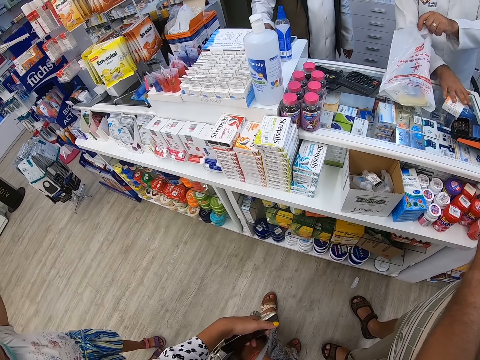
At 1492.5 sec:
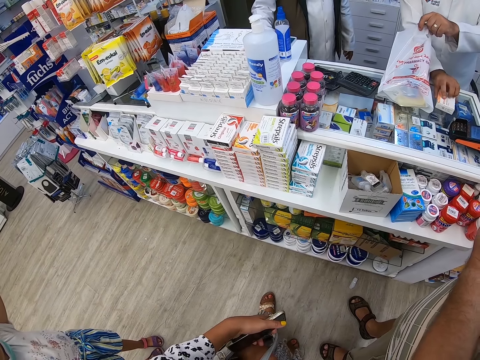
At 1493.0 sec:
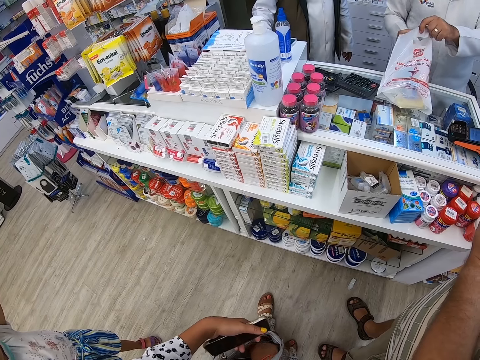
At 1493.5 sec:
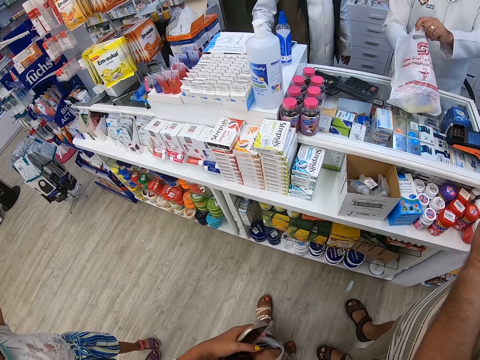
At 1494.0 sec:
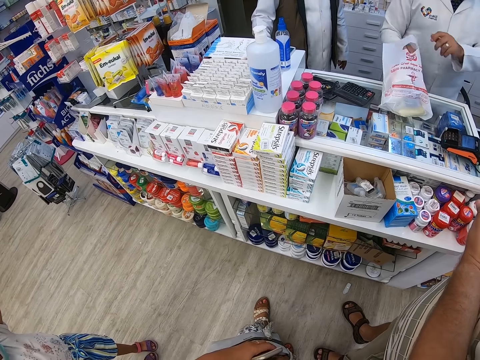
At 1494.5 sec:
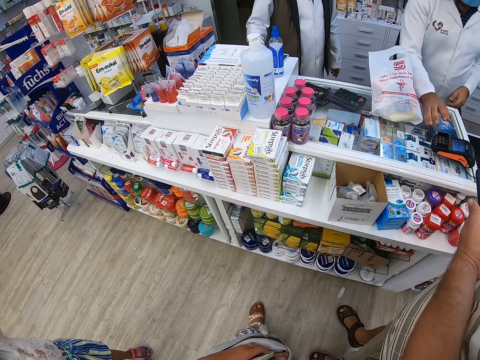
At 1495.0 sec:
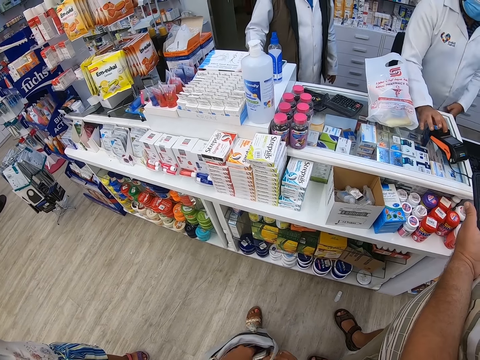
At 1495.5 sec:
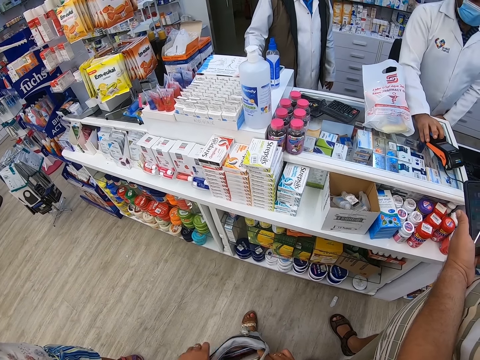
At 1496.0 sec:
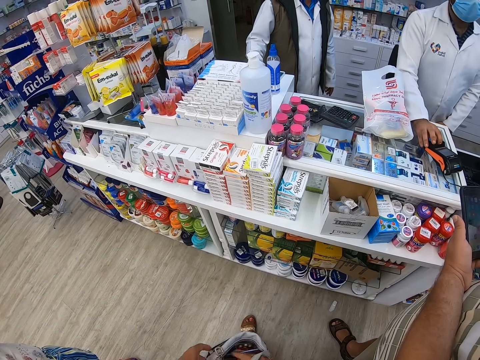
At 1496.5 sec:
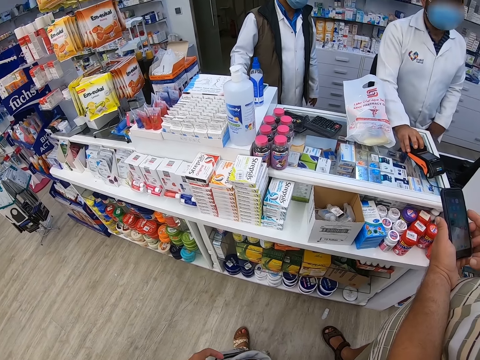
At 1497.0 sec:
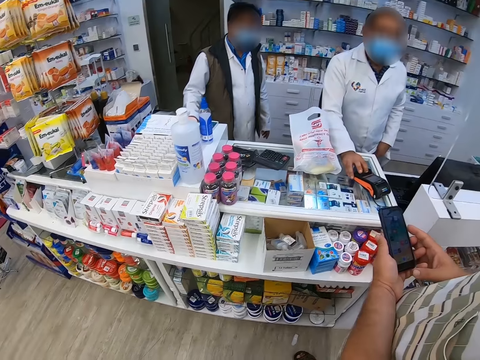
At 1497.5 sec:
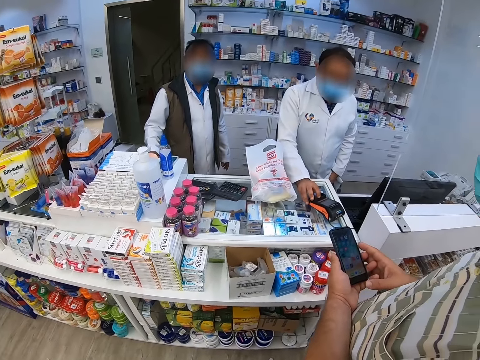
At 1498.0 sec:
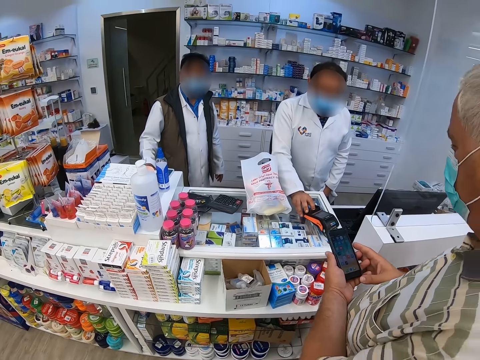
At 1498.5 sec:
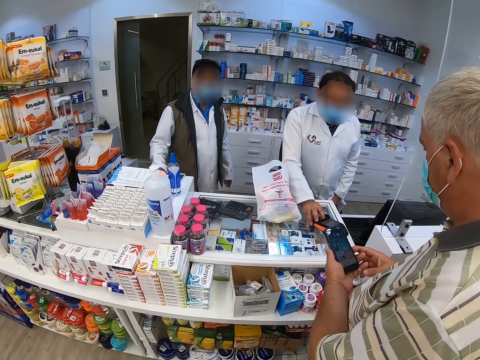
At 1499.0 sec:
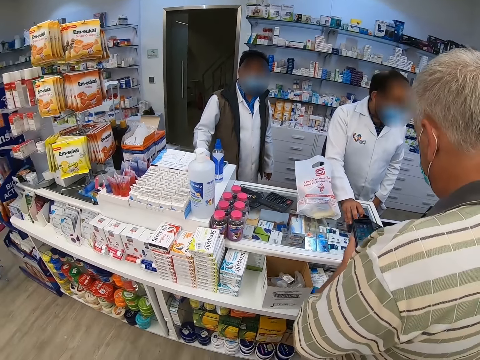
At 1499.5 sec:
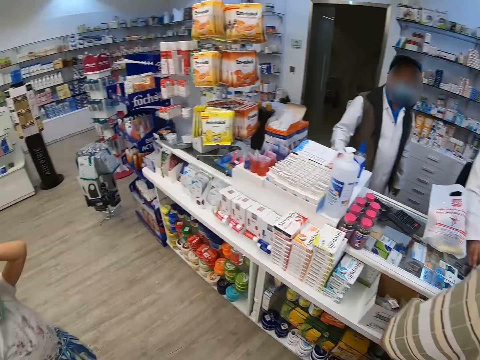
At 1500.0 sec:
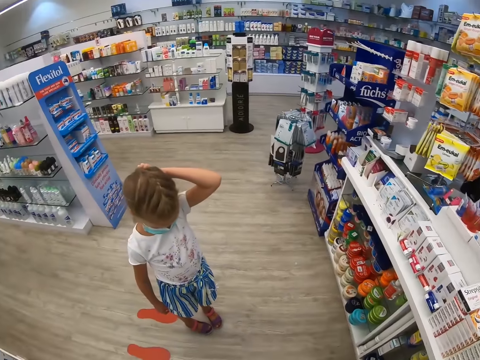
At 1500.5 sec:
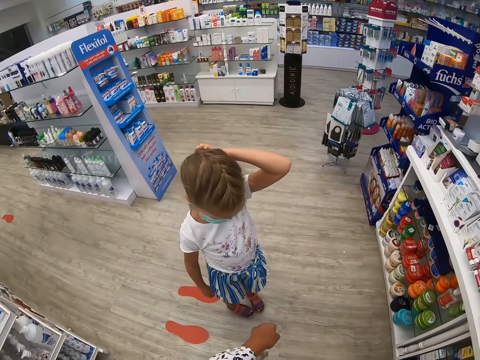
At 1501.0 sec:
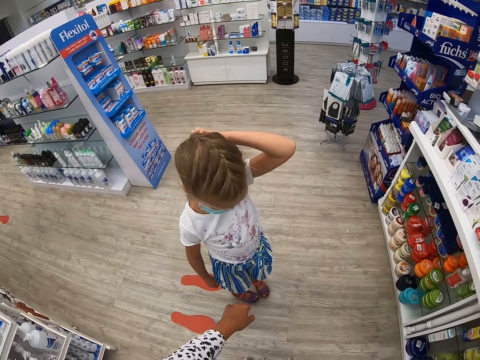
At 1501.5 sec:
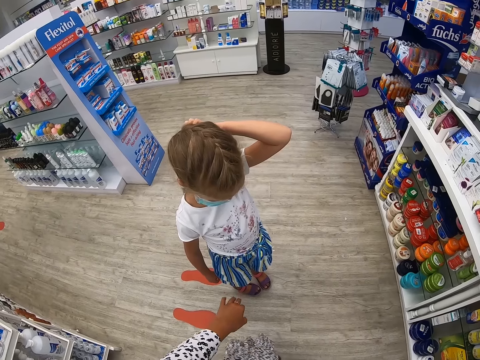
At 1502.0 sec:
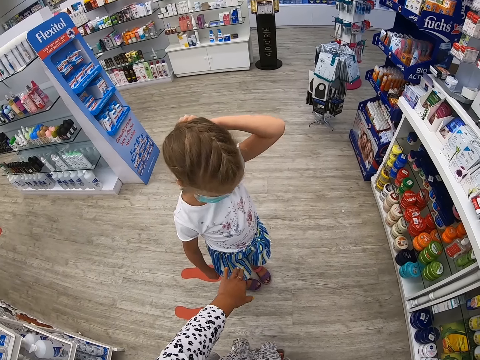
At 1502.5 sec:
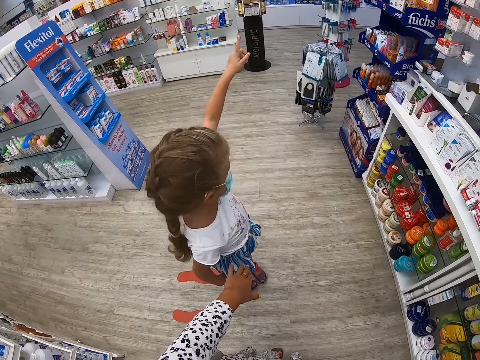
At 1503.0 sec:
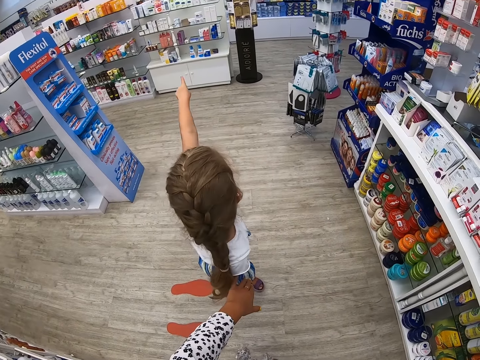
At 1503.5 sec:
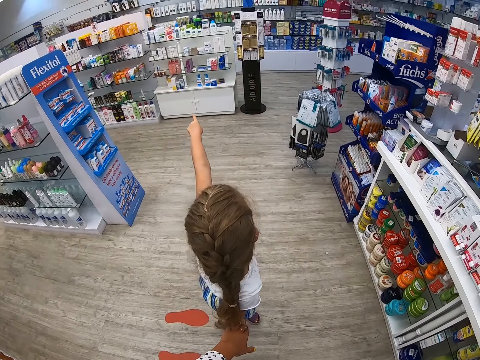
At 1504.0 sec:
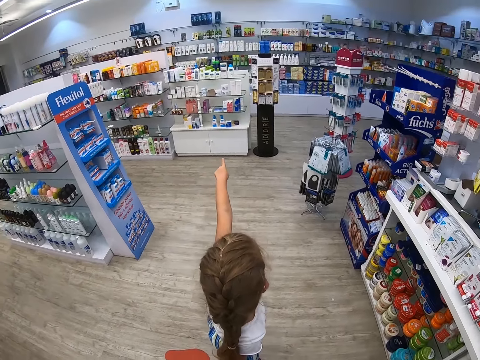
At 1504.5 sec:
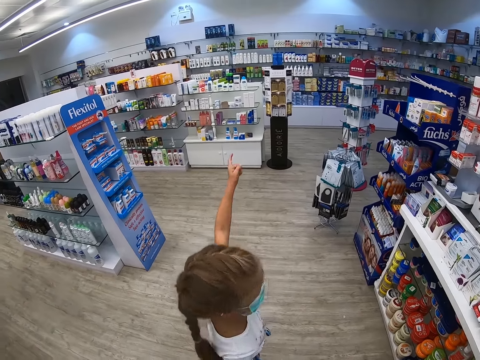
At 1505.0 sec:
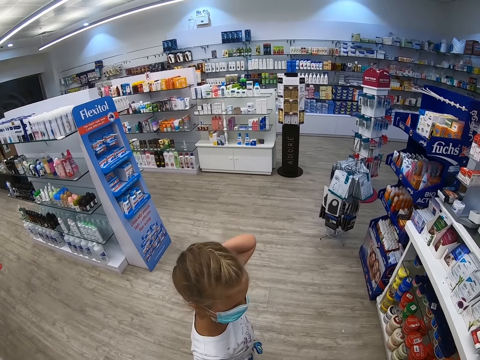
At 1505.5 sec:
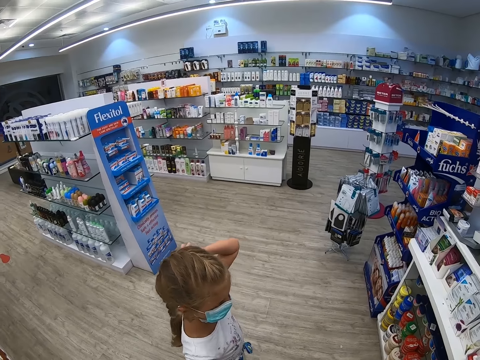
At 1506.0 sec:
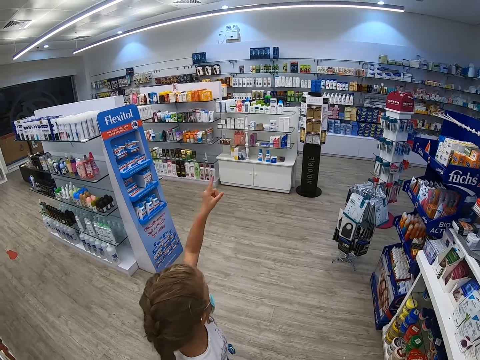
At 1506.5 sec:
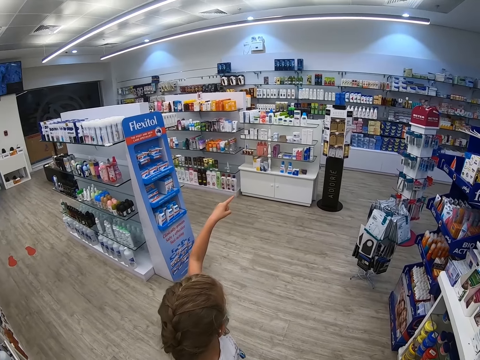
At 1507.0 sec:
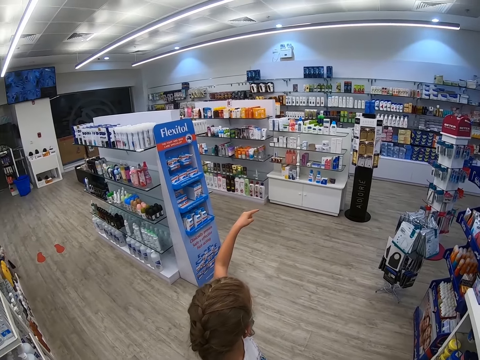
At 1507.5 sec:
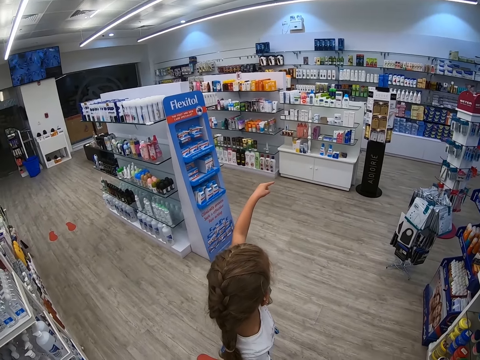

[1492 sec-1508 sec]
The camera wearer holds the phone. The pharmacist picks up something and puts something in the nylon. A man uses the phone. The pharmacist processes payment. The camera wearer looks around. They interact with a girl. A child points at the shelf.

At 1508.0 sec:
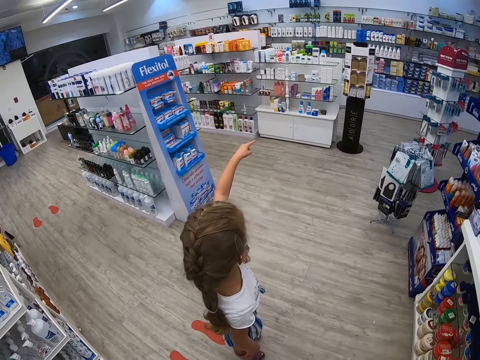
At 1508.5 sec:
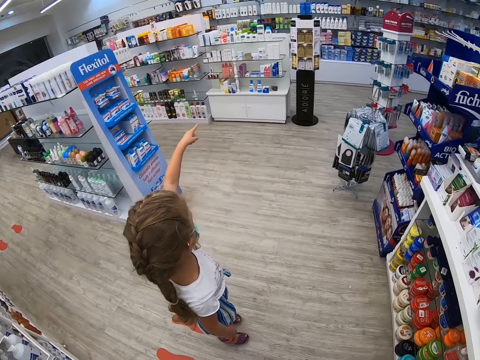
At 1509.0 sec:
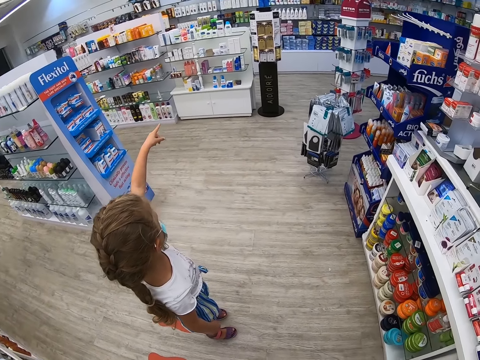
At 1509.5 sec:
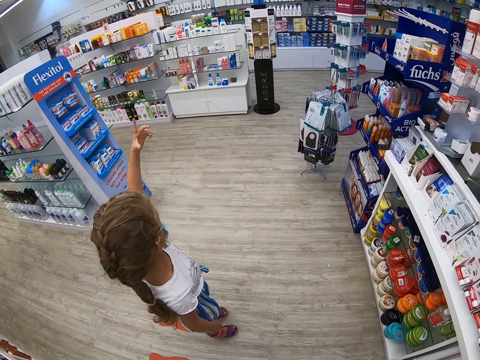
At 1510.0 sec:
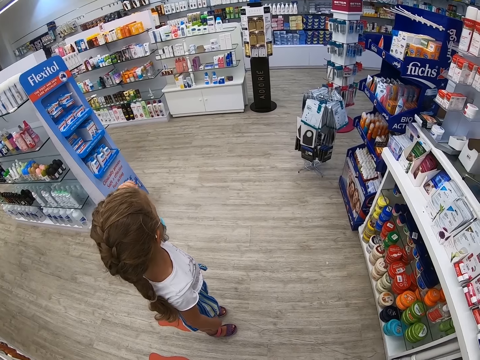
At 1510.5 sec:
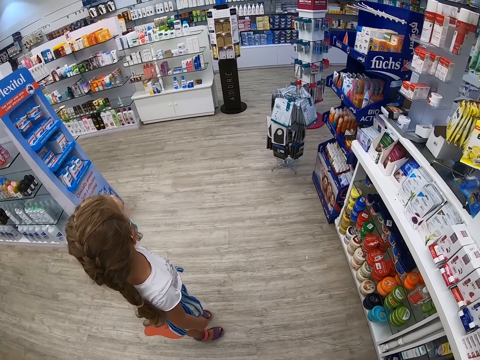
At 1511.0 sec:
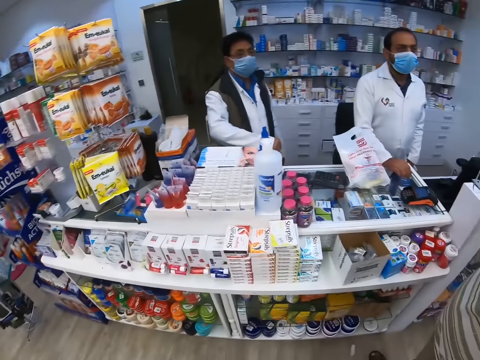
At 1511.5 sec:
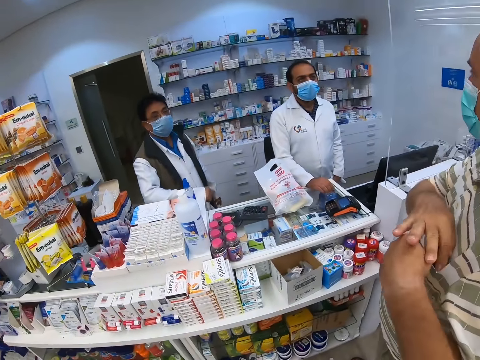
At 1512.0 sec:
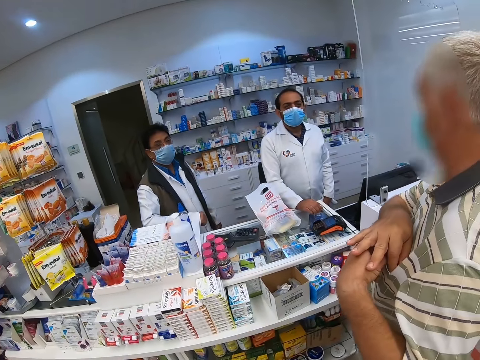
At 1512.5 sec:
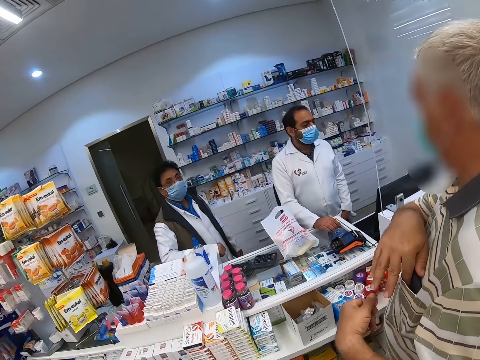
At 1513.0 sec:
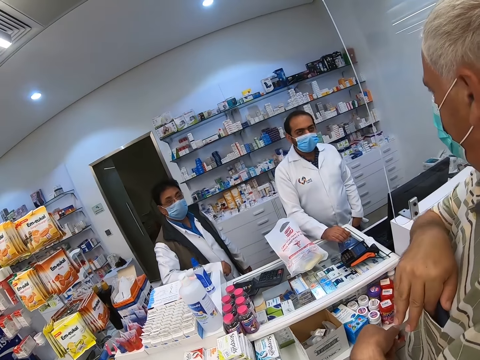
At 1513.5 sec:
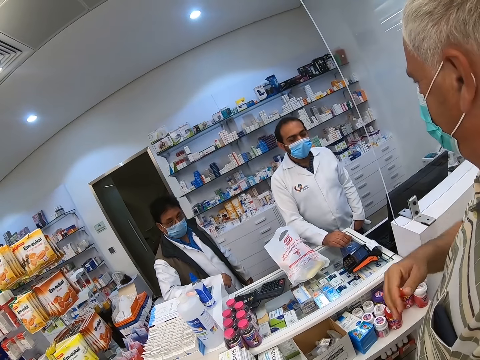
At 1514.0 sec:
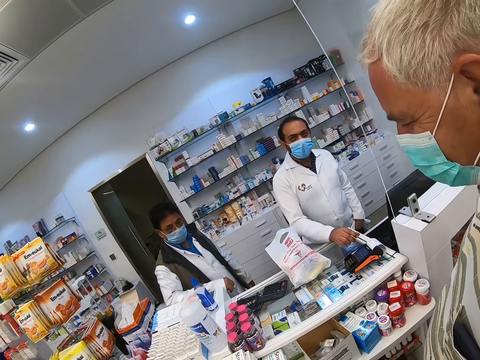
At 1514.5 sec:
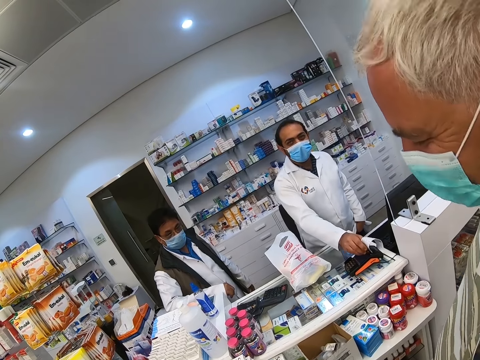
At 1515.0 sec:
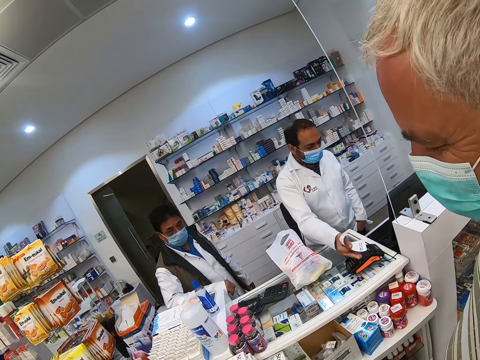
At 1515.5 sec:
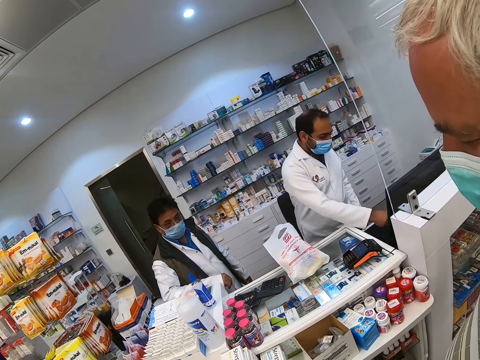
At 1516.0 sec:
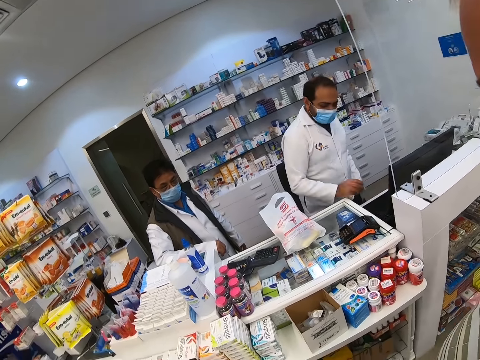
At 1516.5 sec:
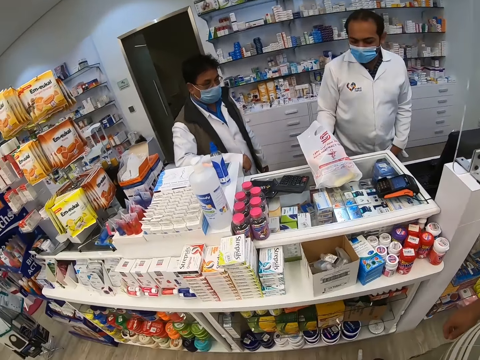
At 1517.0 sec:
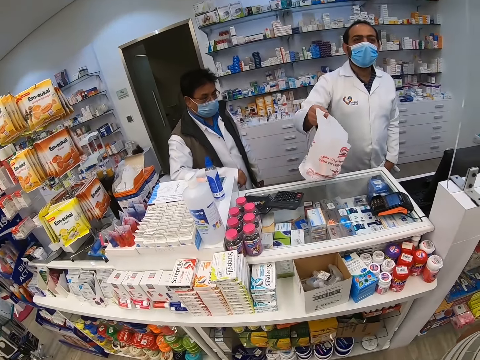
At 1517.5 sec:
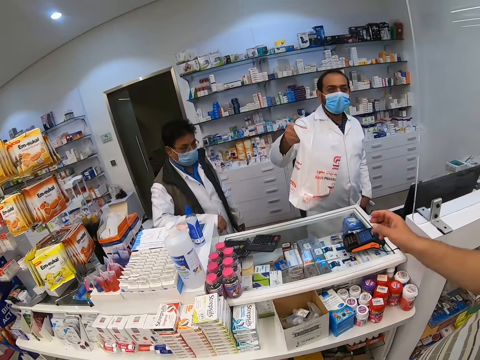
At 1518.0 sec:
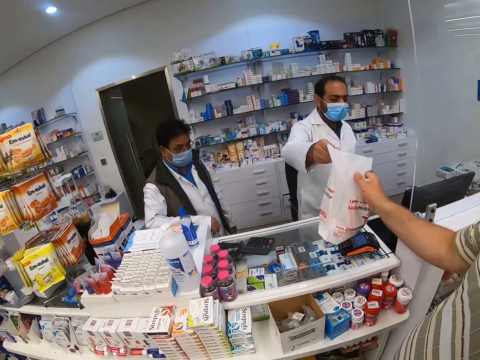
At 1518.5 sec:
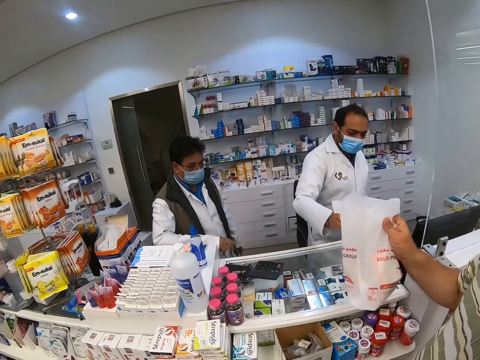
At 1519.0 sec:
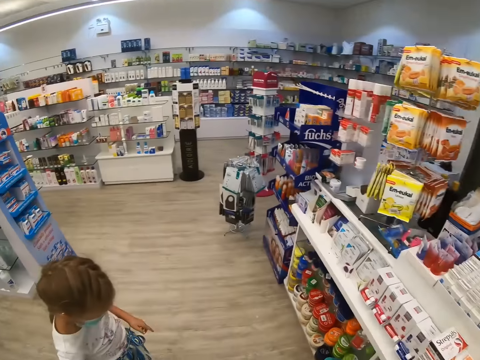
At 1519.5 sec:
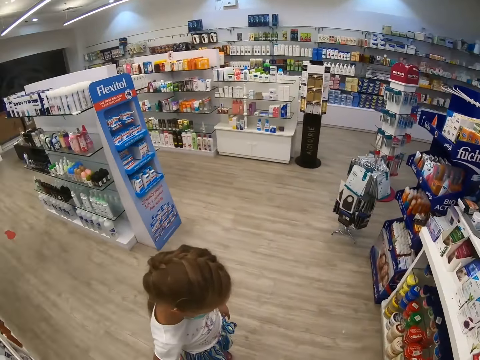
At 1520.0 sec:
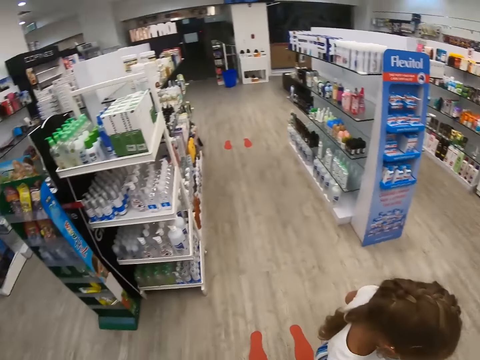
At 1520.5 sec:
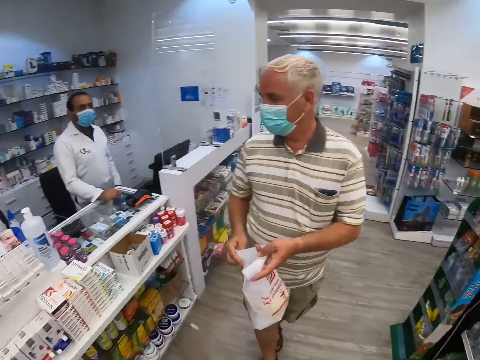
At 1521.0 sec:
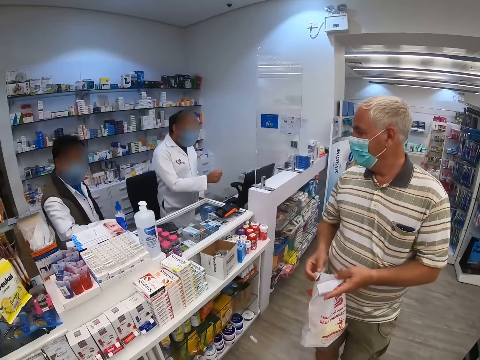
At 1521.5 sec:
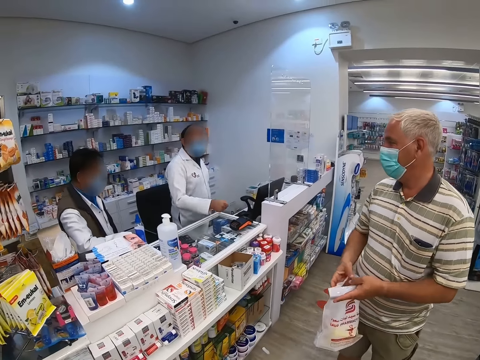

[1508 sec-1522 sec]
The camera wearer looks around. A man puts the phone in the pocket. The camera wearer interacts with the pharmacist and interacts with another pharmacist. The first pharmacist takes the receipt, drops the receipt and picks up the nylon or bag. The first pharmacist hands the bag to the man. The man takes the bag from the first pharmacist. The man looks around. The camera wearer looks around.
